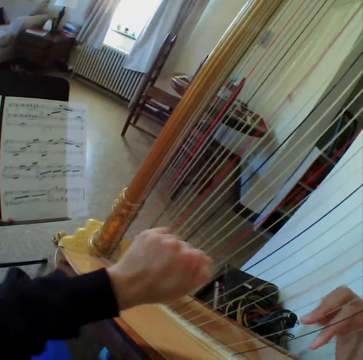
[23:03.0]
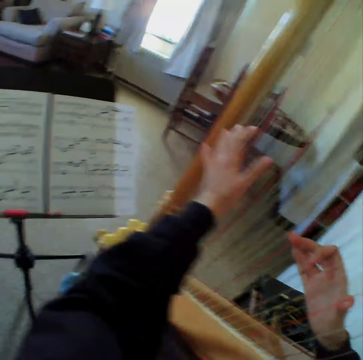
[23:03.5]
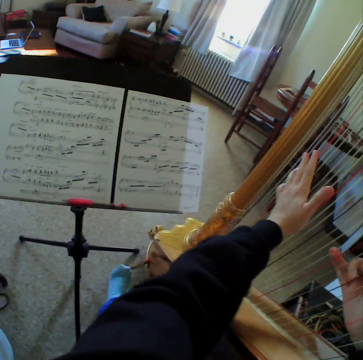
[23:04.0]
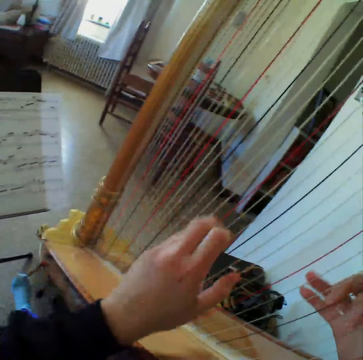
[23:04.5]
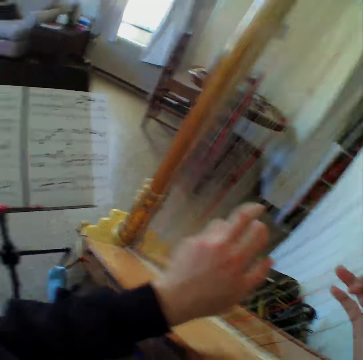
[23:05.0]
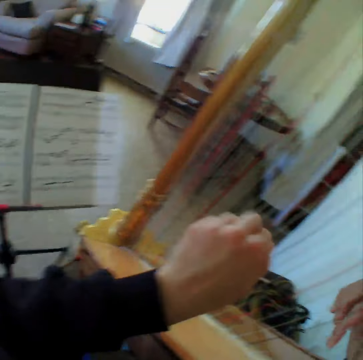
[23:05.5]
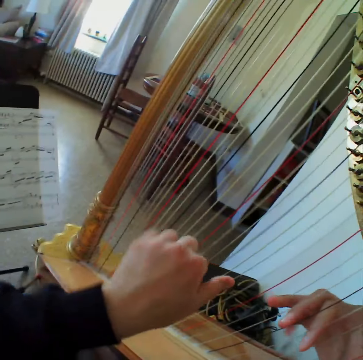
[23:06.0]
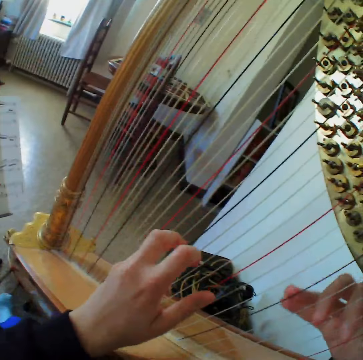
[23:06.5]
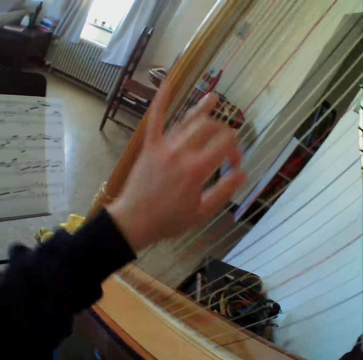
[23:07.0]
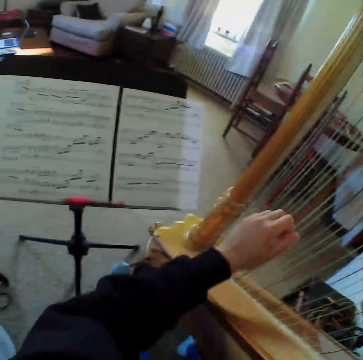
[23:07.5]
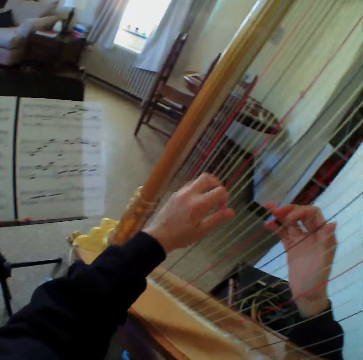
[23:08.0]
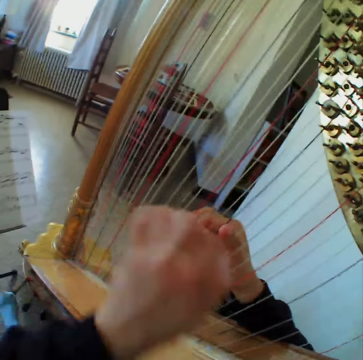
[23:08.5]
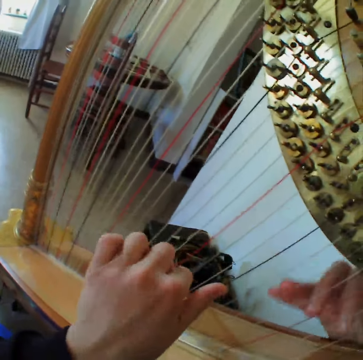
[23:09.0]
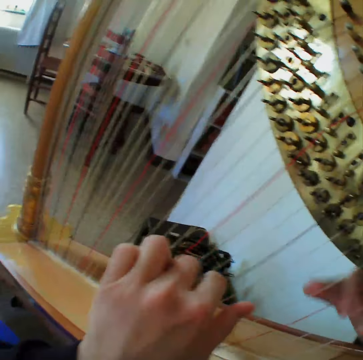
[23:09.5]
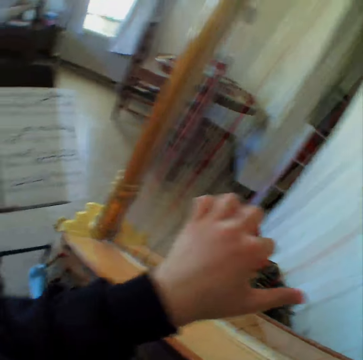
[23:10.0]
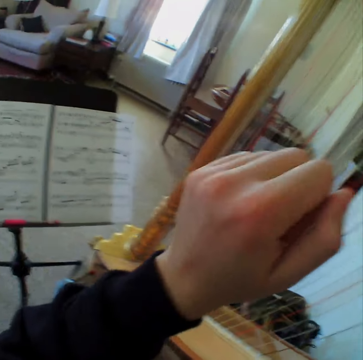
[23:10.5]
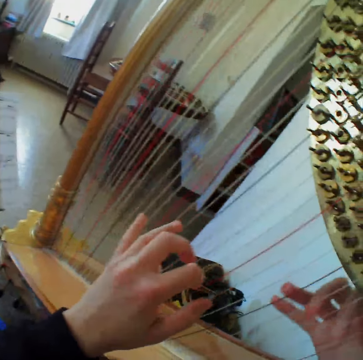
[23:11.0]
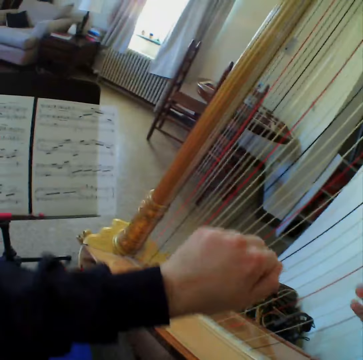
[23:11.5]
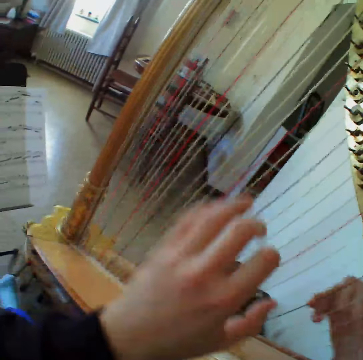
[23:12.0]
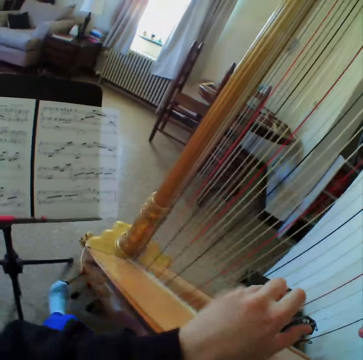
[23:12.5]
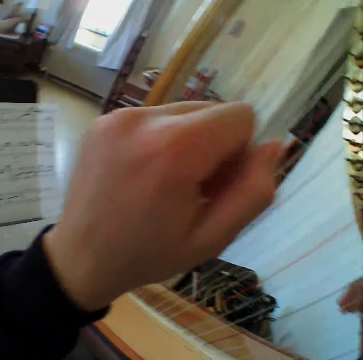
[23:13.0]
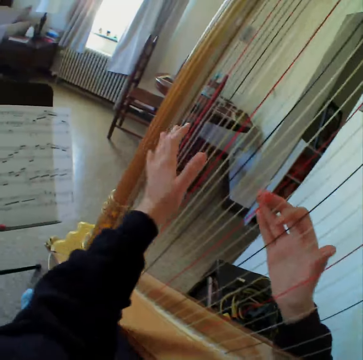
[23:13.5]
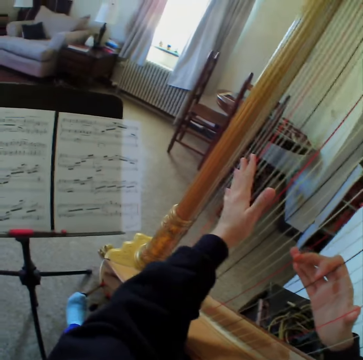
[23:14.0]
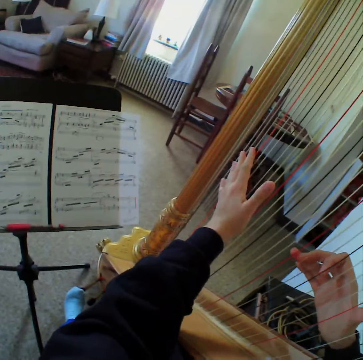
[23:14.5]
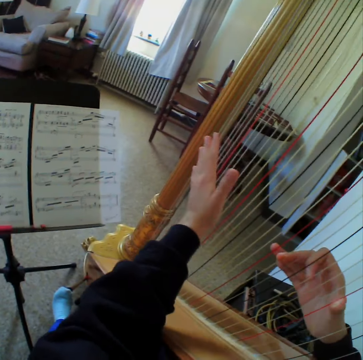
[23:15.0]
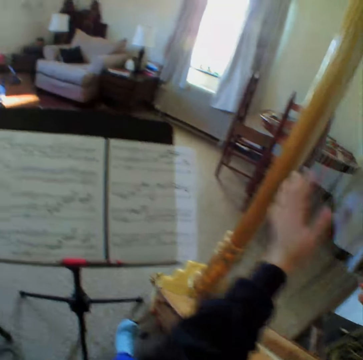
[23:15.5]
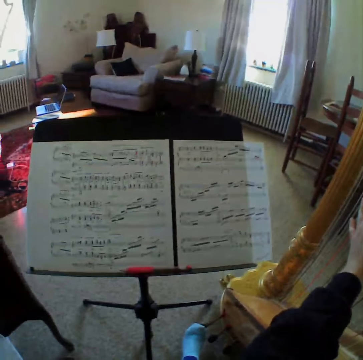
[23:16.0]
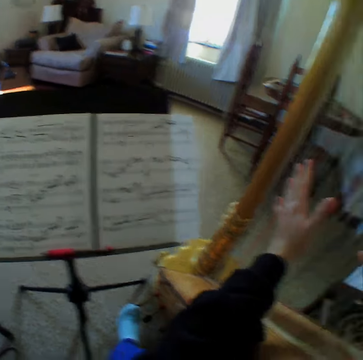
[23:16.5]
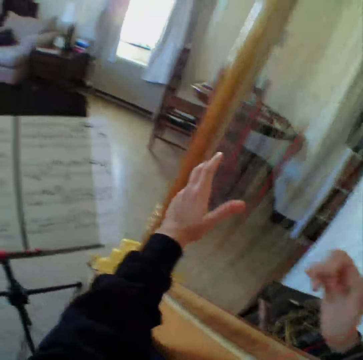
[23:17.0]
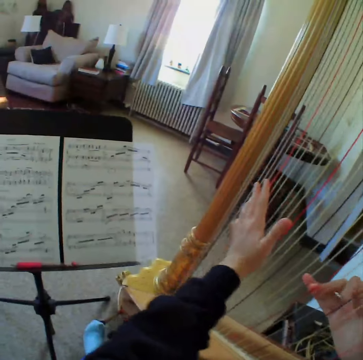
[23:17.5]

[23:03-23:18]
The camera wearer plays the guitar or harp. They read the music paper. They play the guitar. They read the music paper. They play the guitar. They read the music paper. They play the guitar. They read the music paper. They stop to play the harp.

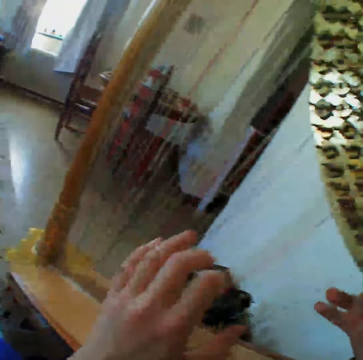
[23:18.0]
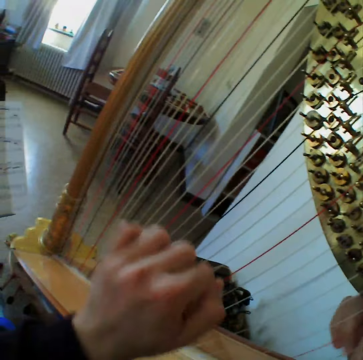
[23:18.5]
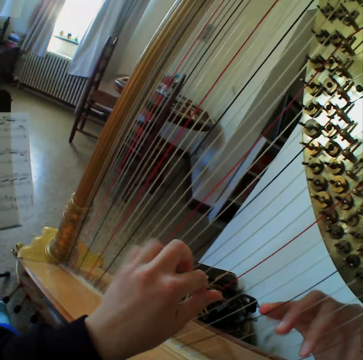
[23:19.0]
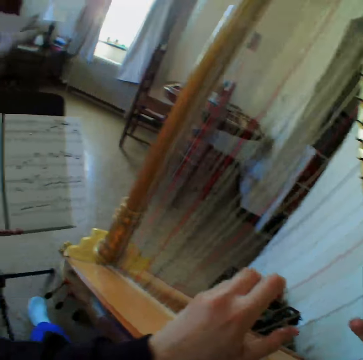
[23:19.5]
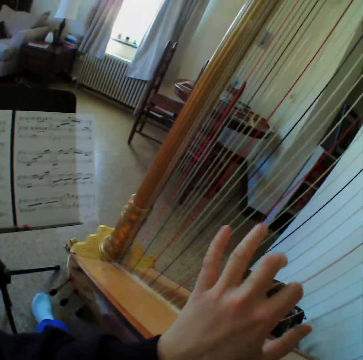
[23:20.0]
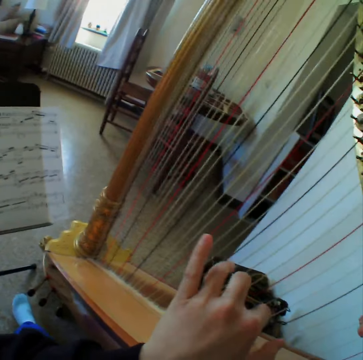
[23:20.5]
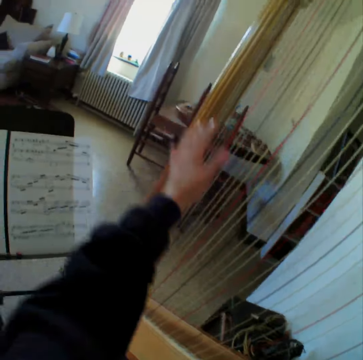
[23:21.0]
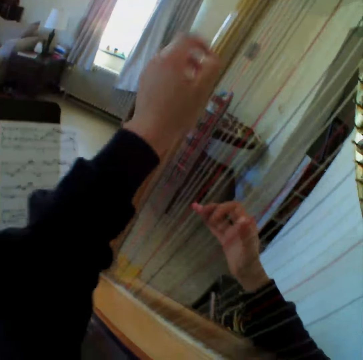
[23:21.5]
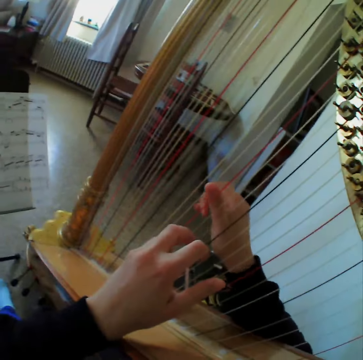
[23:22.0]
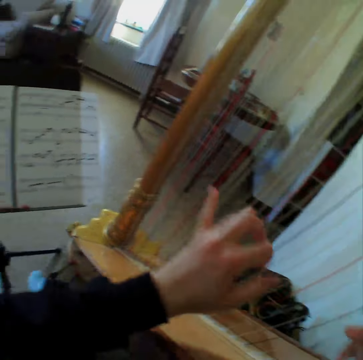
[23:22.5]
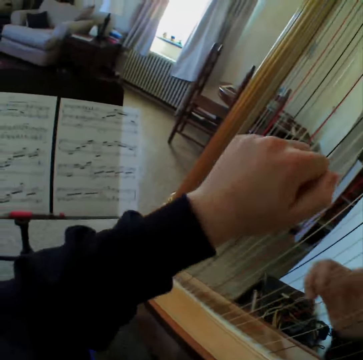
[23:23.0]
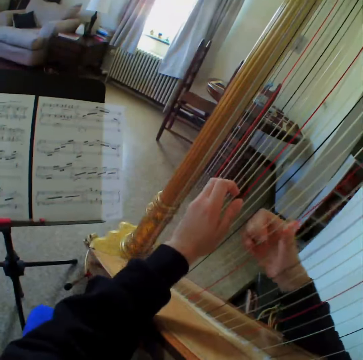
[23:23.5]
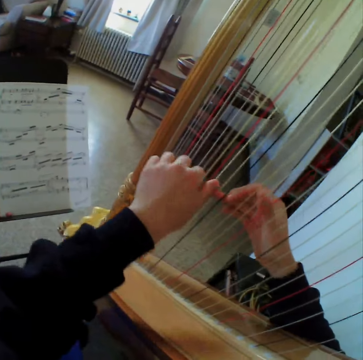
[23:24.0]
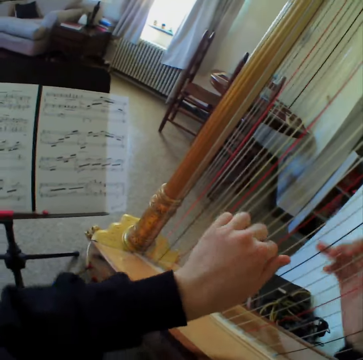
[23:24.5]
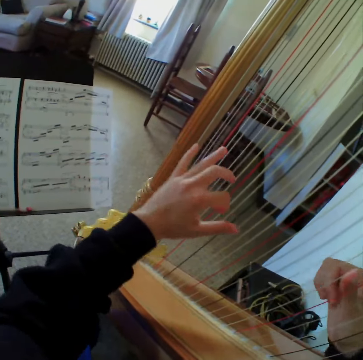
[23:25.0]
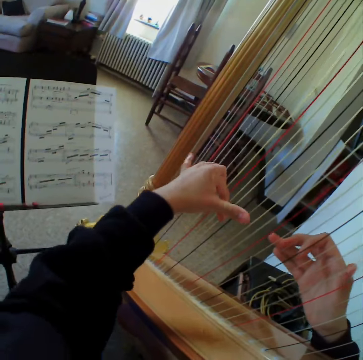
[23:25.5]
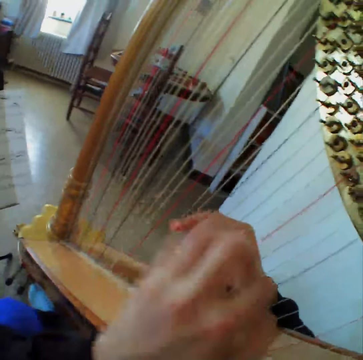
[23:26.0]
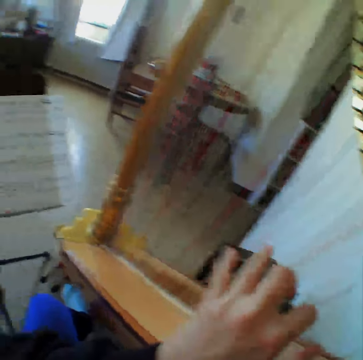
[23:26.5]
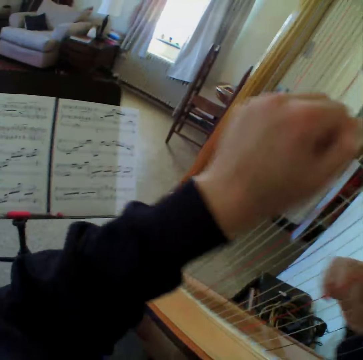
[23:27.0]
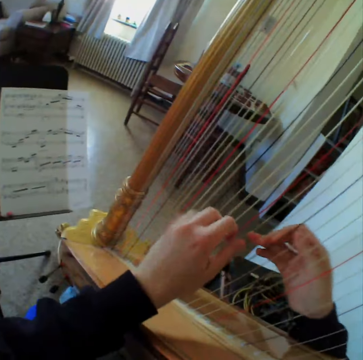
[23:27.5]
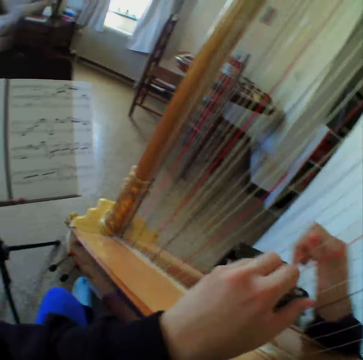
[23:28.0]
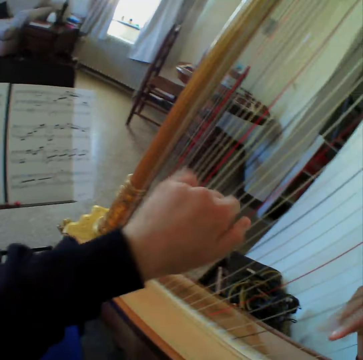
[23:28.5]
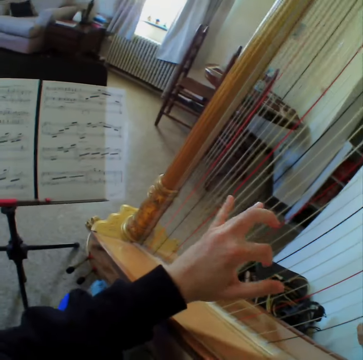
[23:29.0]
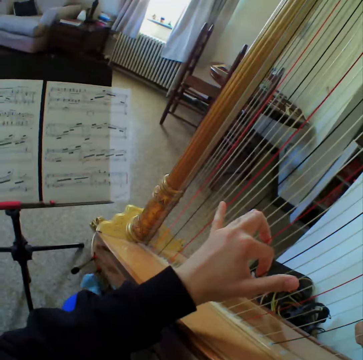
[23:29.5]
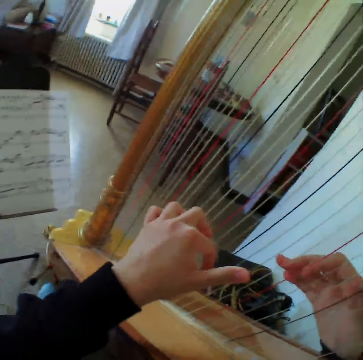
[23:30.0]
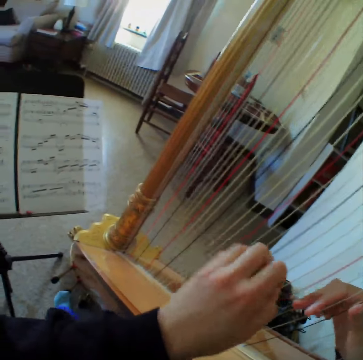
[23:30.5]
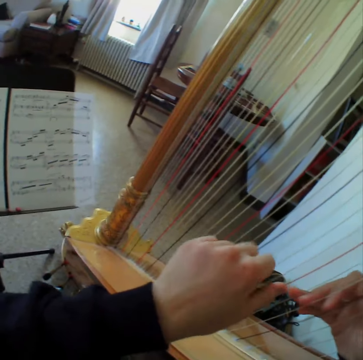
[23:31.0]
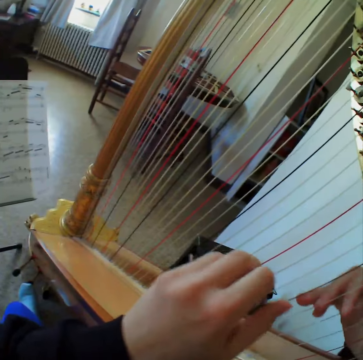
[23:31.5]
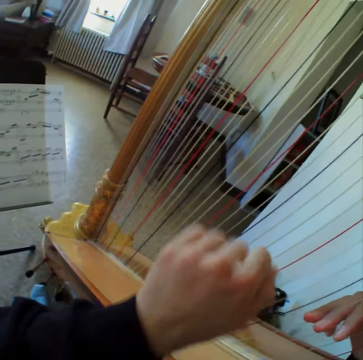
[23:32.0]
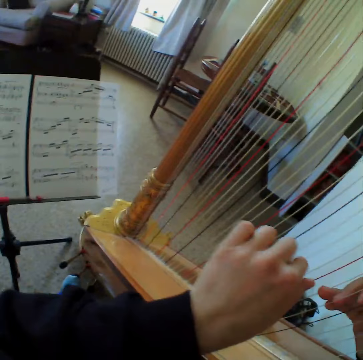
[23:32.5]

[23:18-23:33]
The camera wearer starts to play the harp or guitar again. They read the music paper. They play the guitar. They read the music paper. They play the guitar.

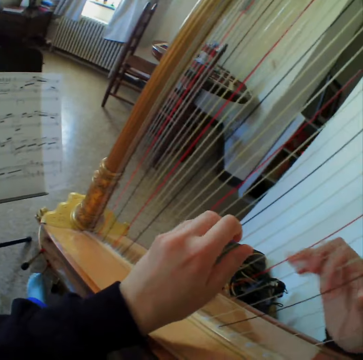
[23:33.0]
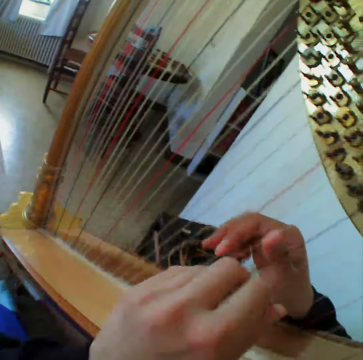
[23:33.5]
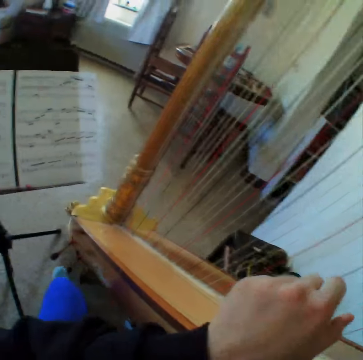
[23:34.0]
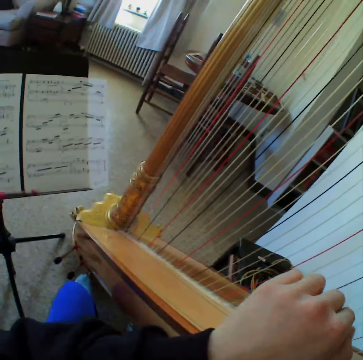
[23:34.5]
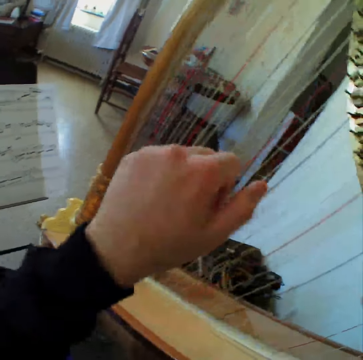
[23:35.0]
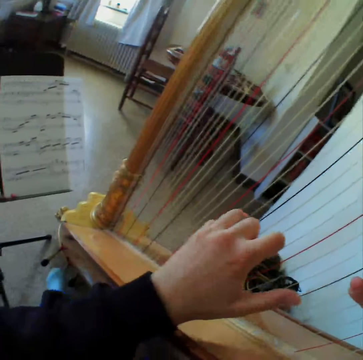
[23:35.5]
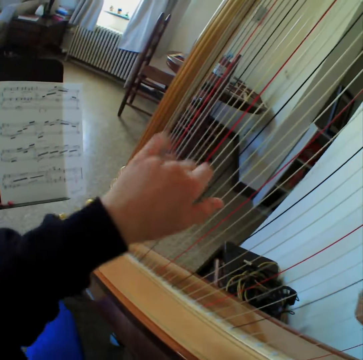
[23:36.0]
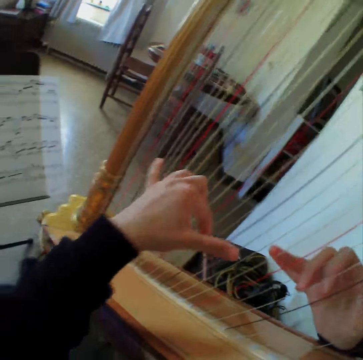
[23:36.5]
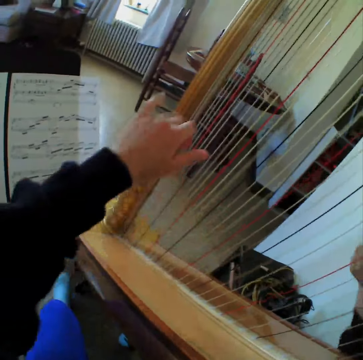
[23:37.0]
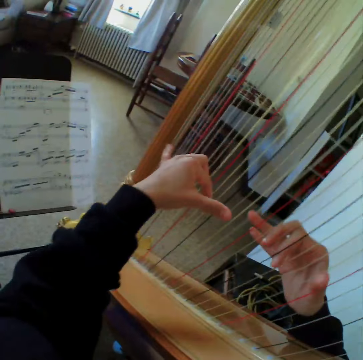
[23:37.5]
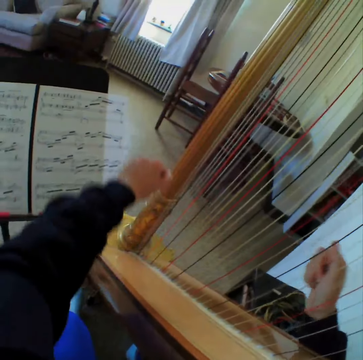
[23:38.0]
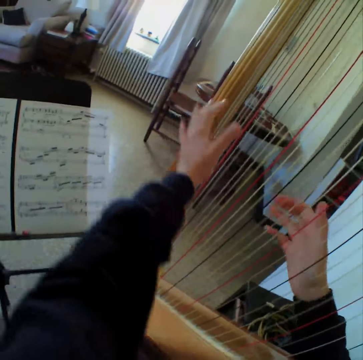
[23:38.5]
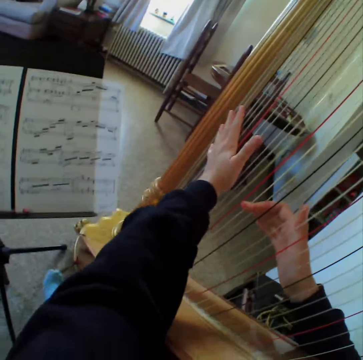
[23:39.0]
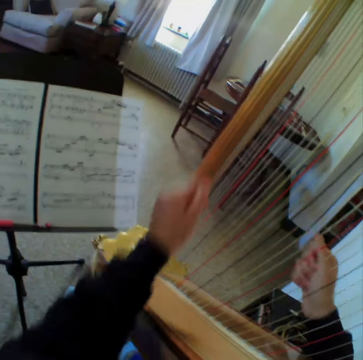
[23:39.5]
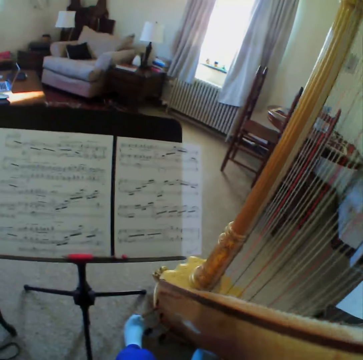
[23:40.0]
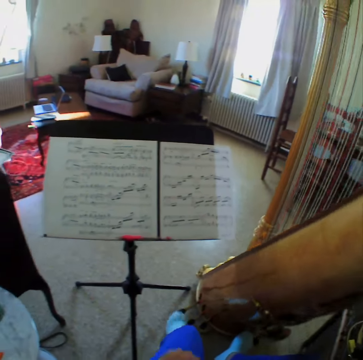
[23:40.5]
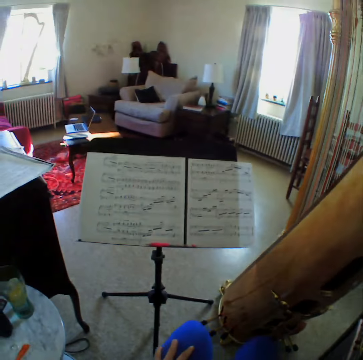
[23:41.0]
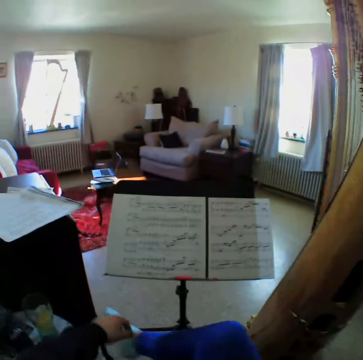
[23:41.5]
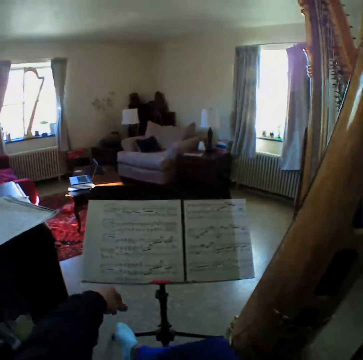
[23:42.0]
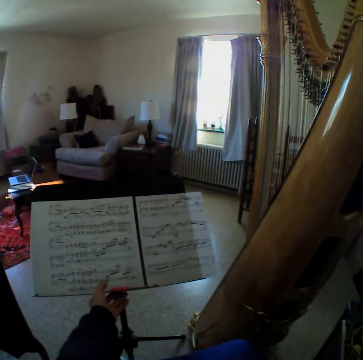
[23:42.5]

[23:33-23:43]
The camera wearer reads the music paper. They play the guitar or harp. They stop to play the harp. They read the music paper.
